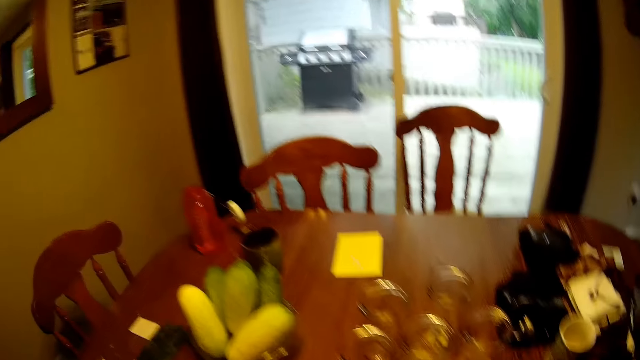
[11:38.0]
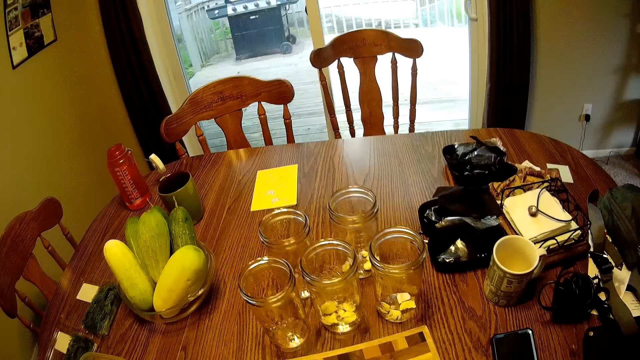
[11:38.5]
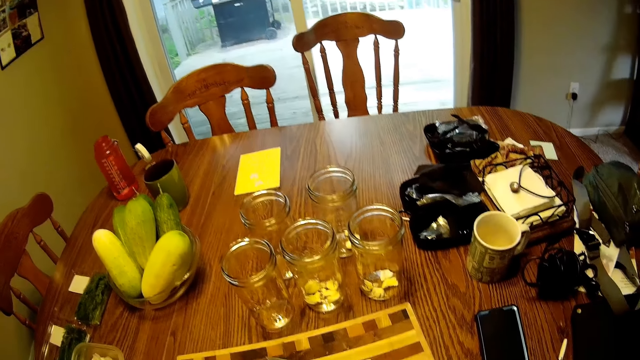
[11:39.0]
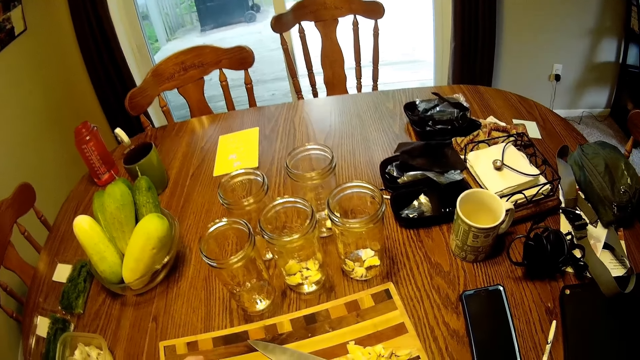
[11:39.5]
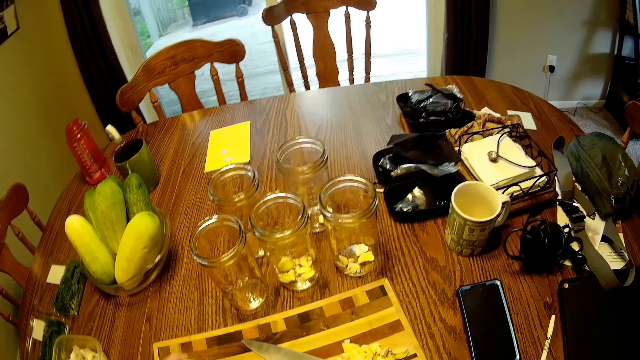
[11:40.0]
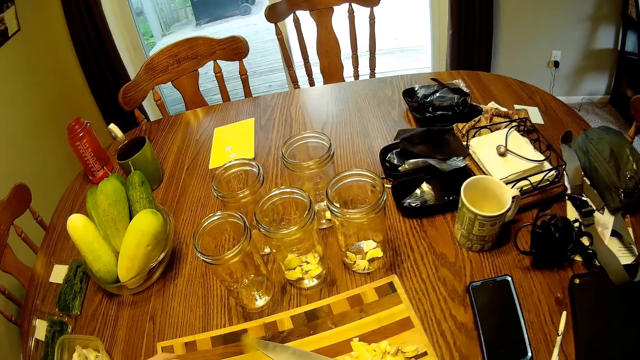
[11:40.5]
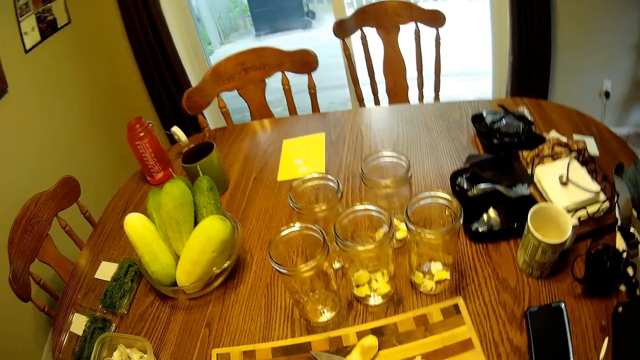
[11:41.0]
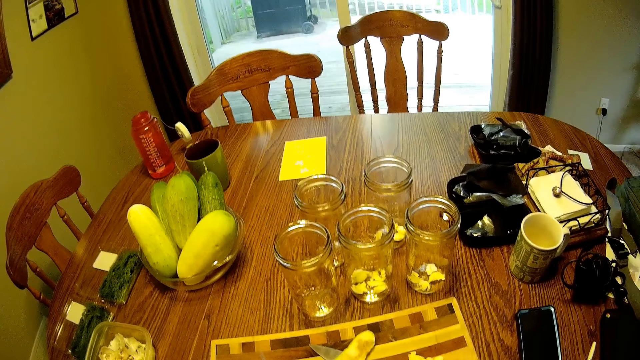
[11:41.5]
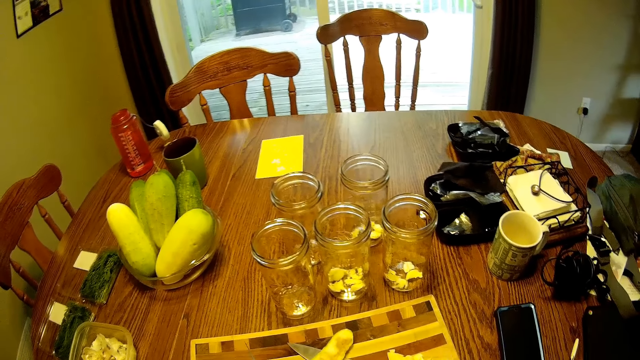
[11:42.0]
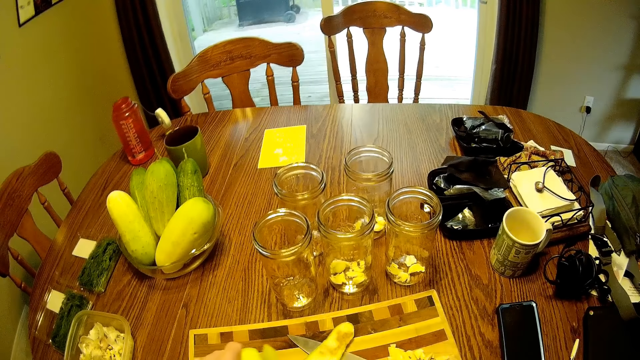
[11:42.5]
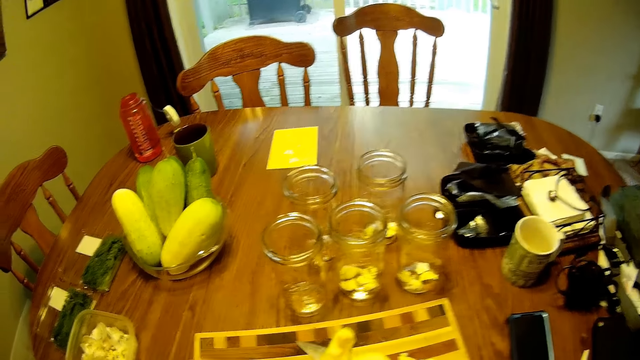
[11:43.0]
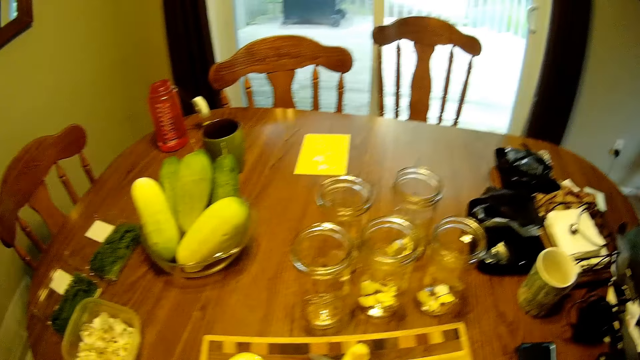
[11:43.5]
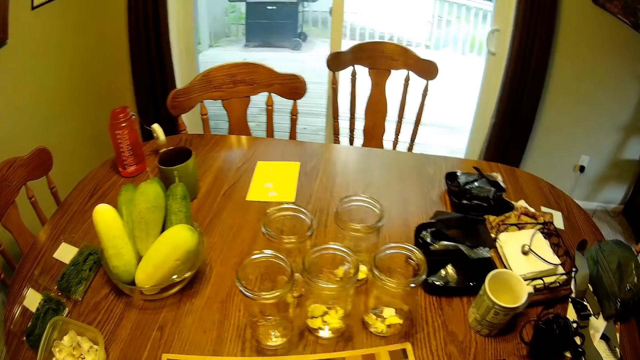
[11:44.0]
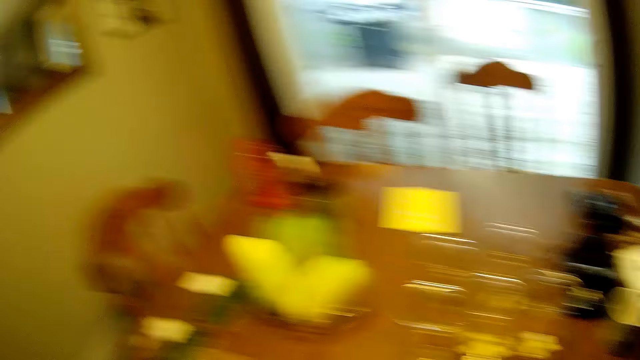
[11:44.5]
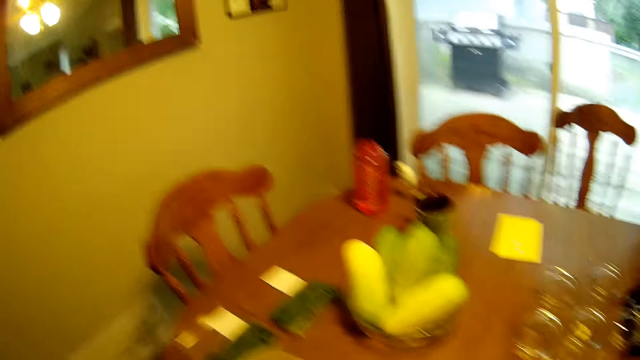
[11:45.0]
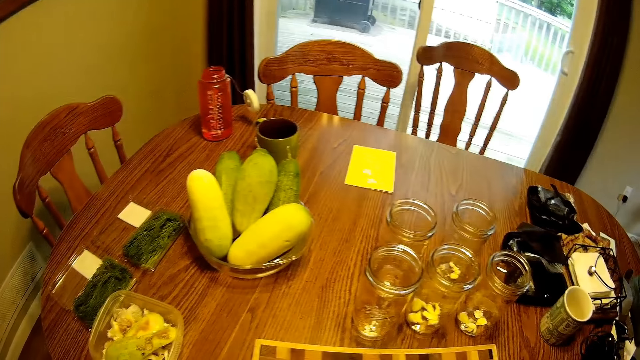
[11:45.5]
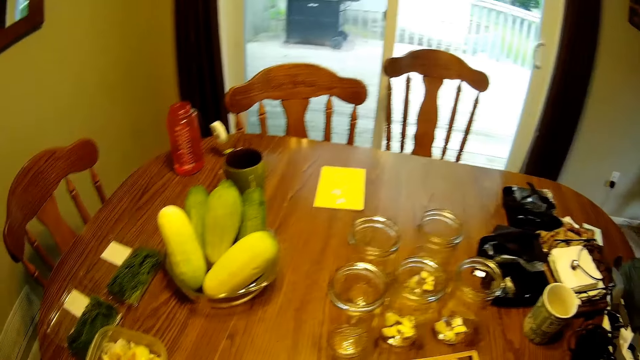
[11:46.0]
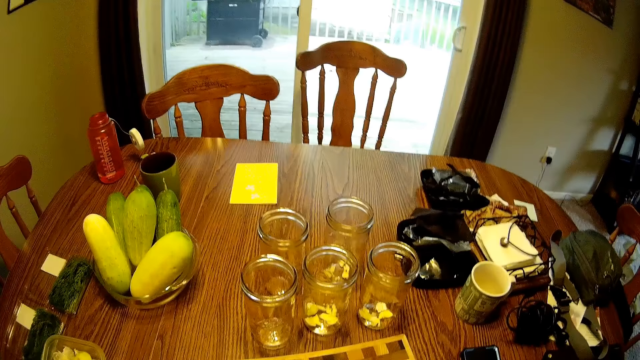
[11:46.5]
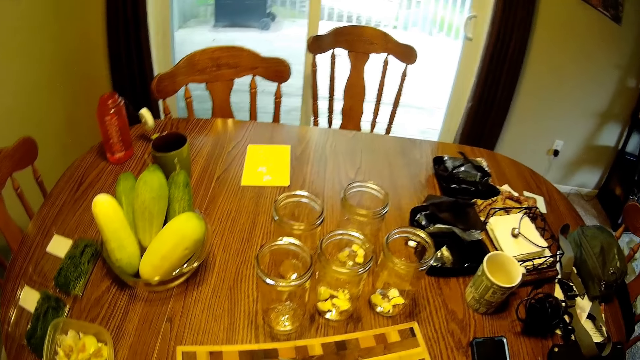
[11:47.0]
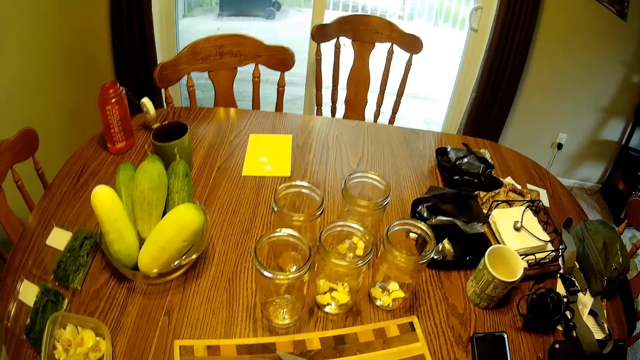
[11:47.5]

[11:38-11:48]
The camera wearer drops a fruit in a container.

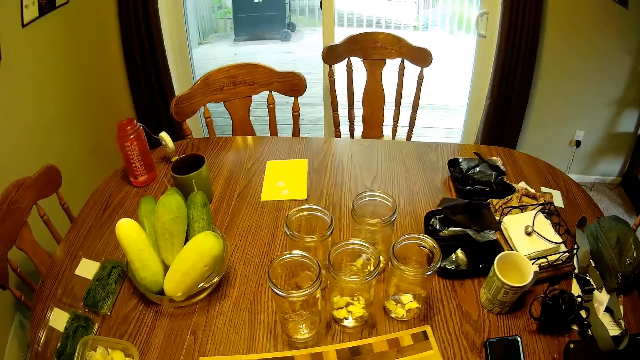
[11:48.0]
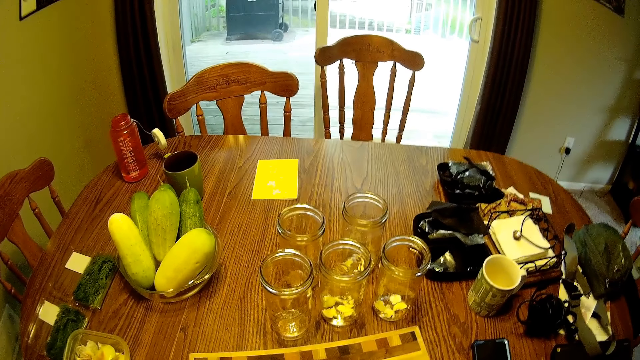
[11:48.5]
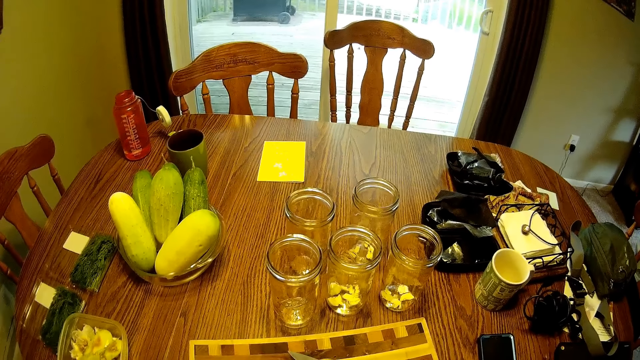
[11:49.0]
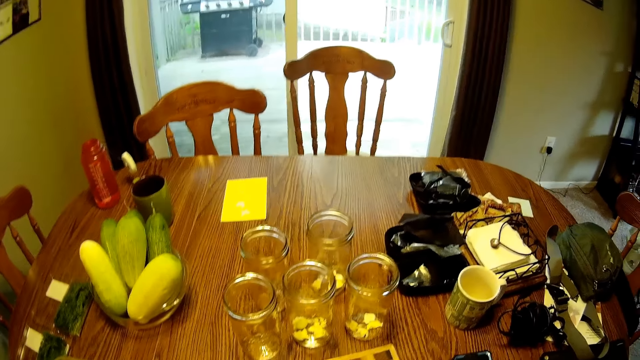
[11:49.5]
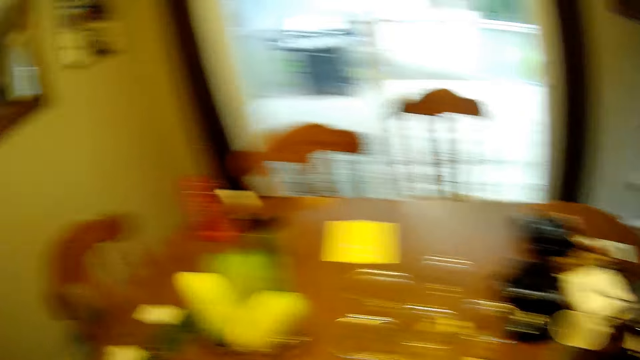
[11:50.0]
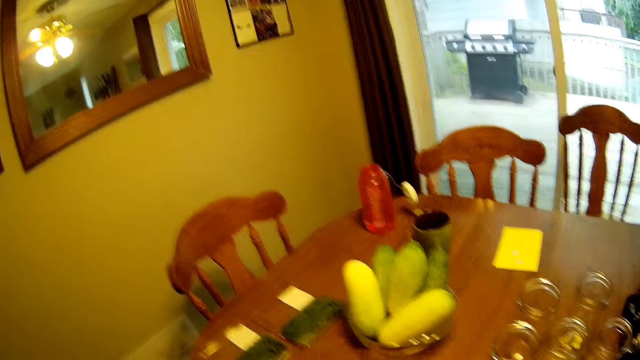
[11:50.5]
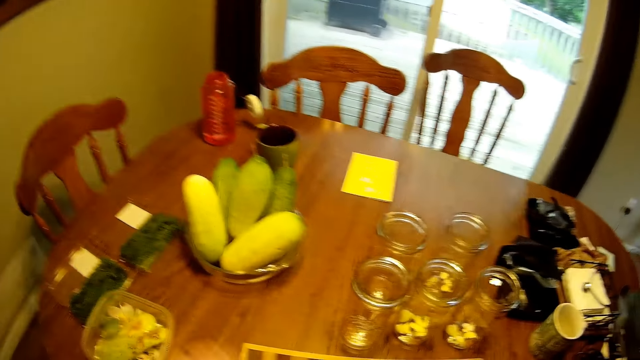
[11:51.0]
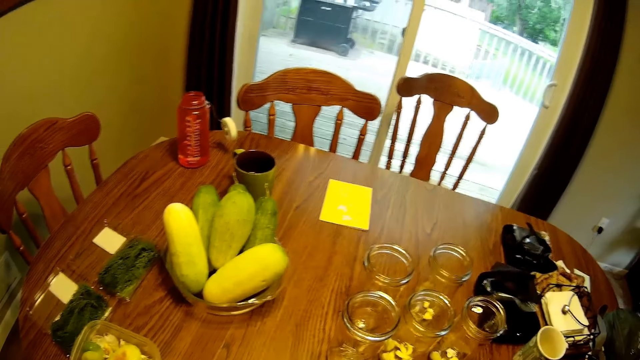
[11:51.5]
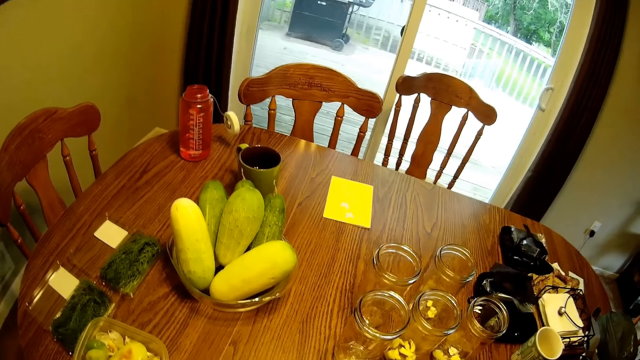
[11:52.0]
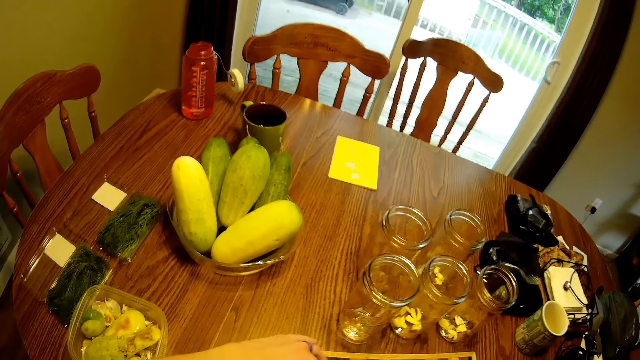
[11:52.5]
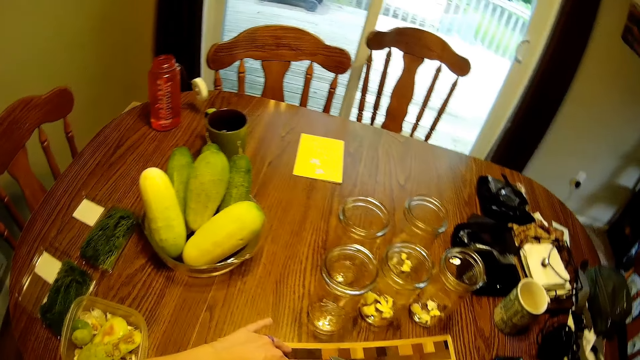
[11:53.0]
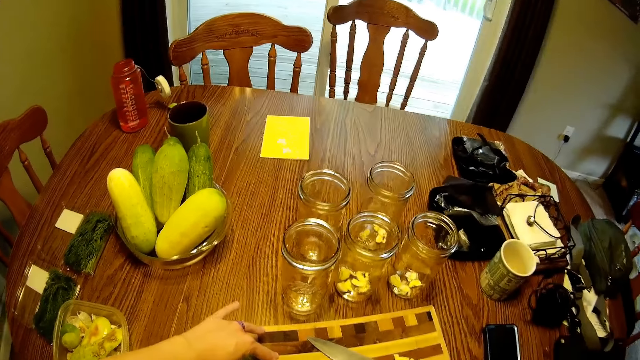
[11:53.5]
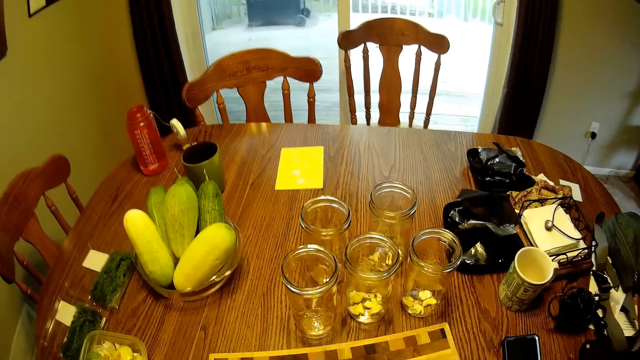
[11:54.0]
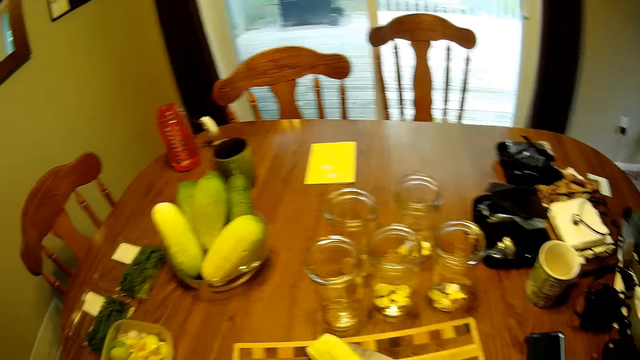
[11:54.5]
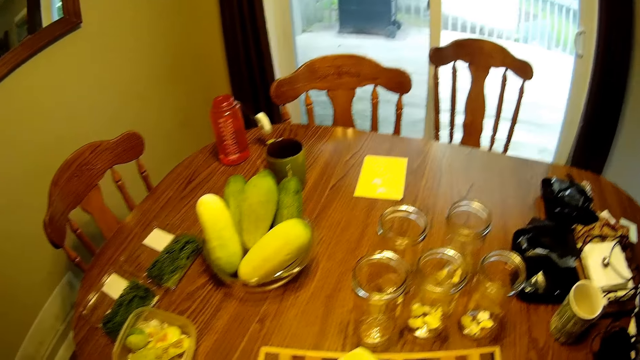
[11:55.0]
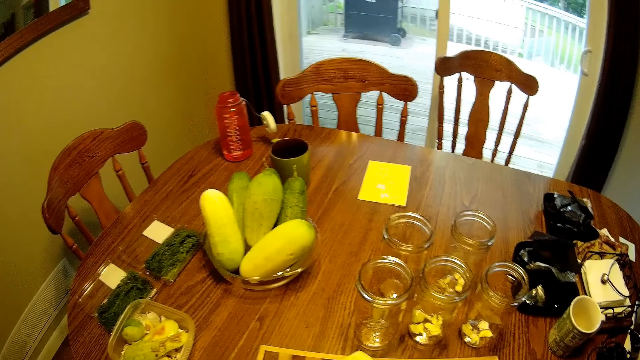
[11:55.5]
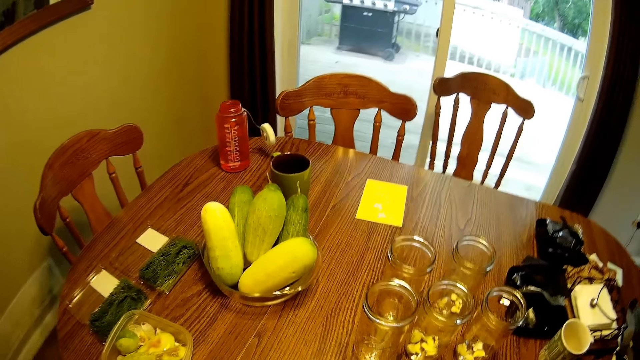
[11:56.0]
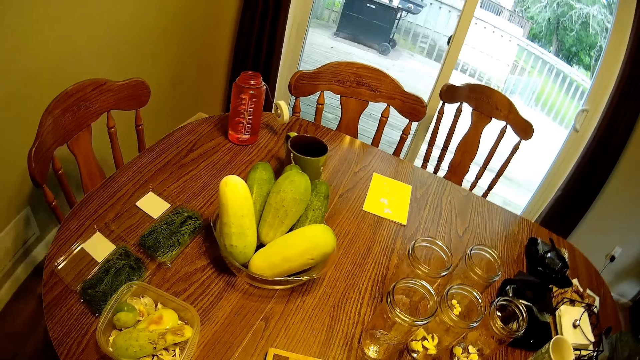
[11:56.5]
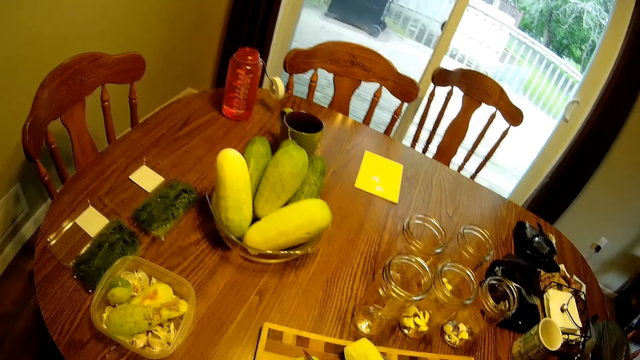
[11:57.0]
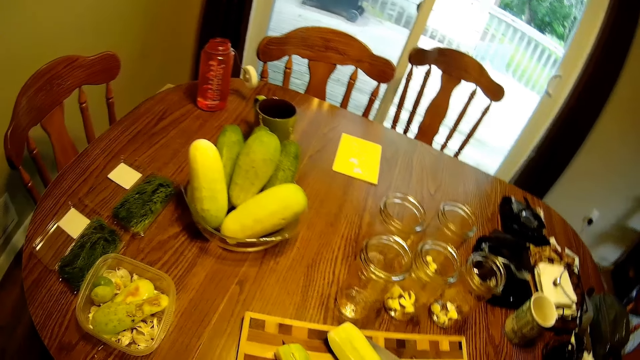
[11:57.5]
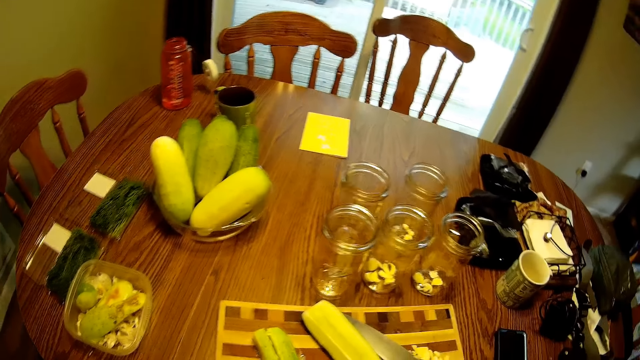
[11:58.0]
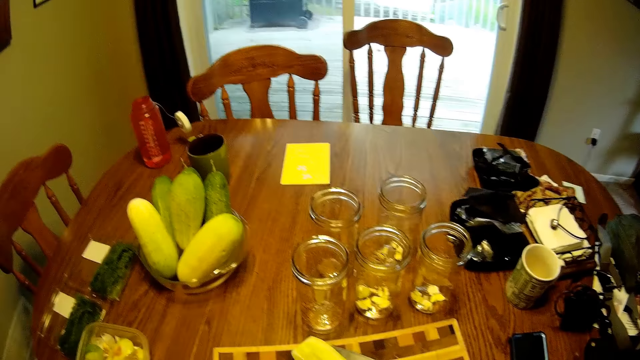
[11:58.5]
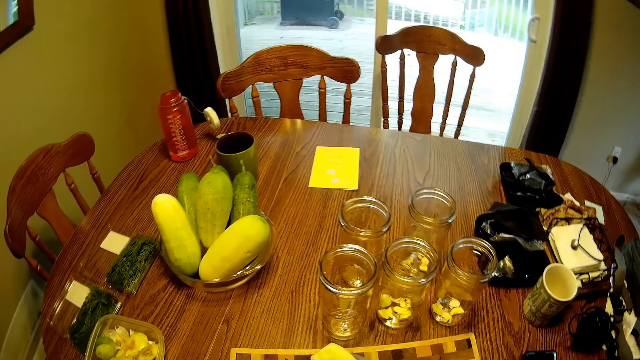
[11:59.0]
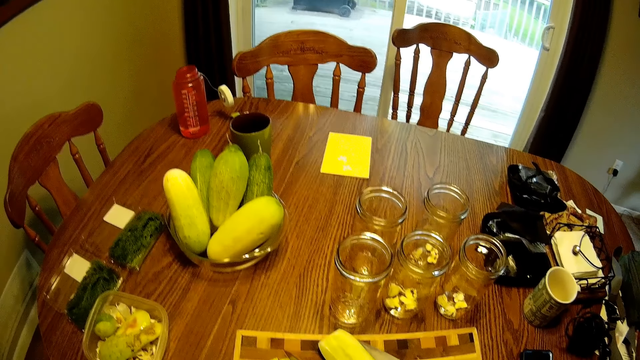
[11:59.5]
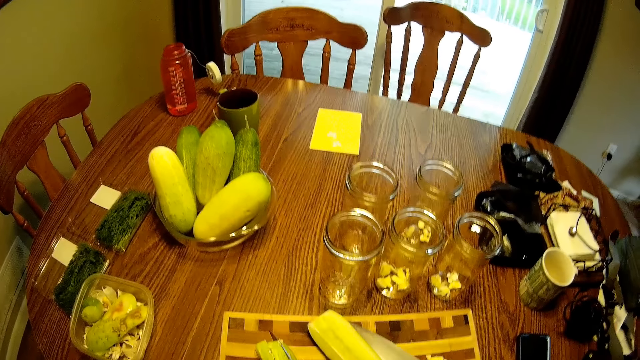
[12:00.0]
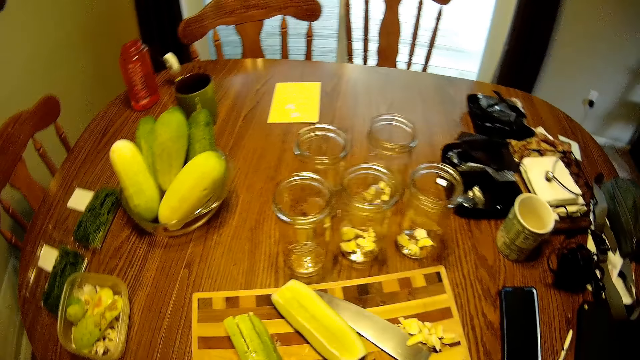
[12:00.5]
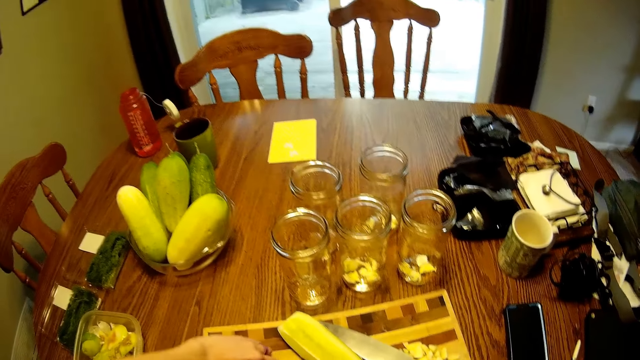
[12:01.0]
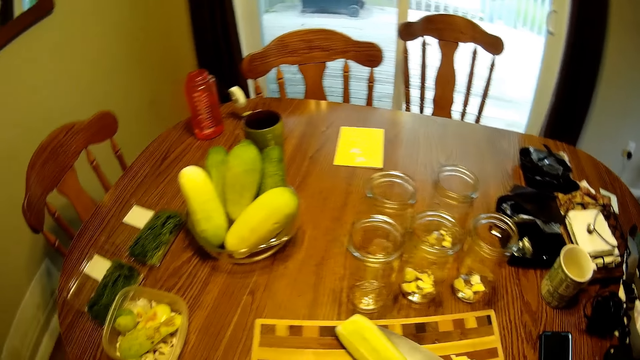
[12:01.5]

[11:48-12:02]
The camera wearer places the peelings in the container. They drop a fruit in the container. They cut the fruit. They drop a fruit in the container.
